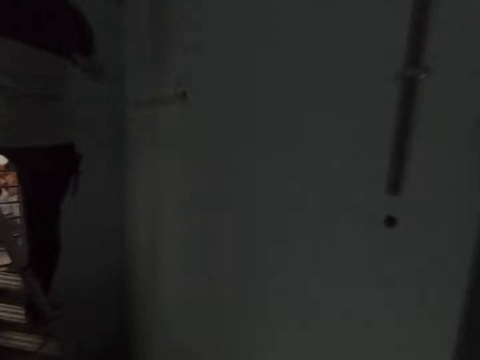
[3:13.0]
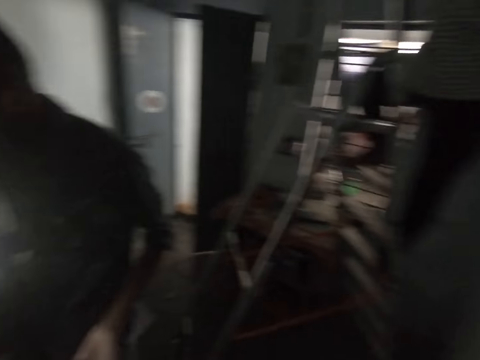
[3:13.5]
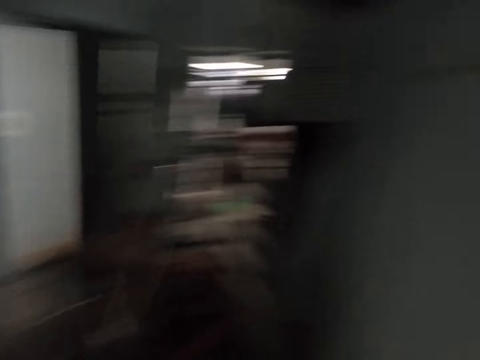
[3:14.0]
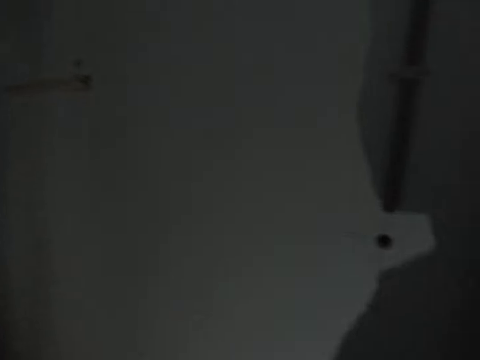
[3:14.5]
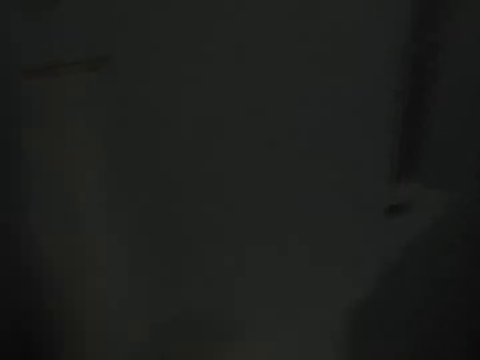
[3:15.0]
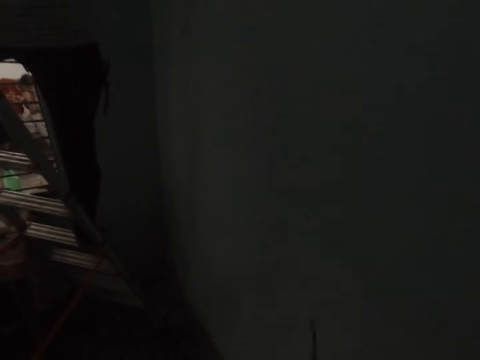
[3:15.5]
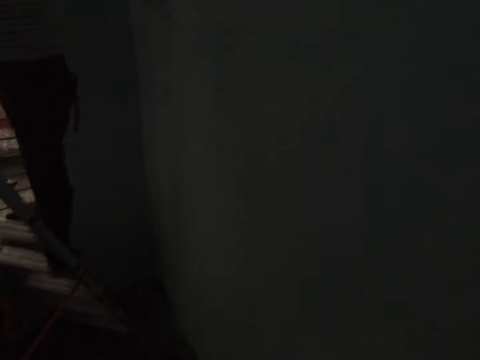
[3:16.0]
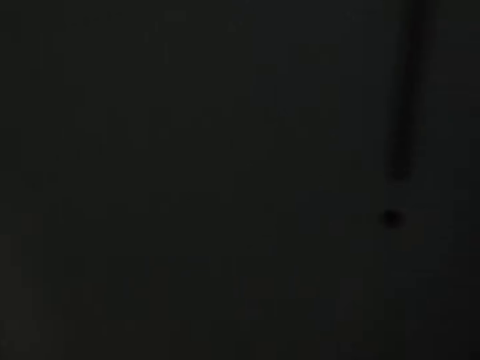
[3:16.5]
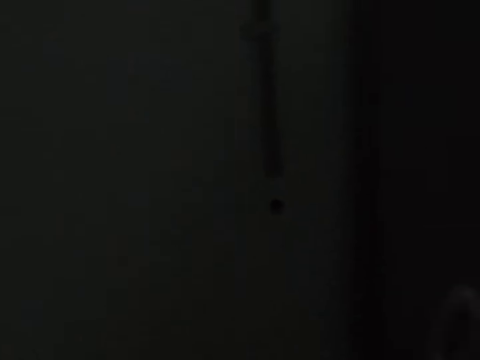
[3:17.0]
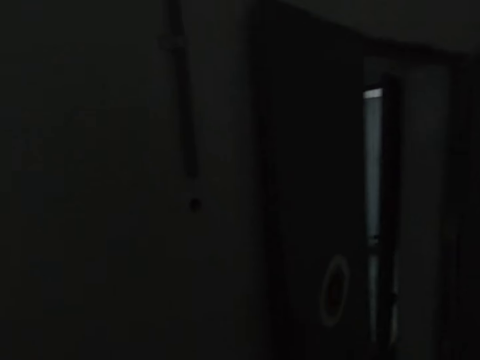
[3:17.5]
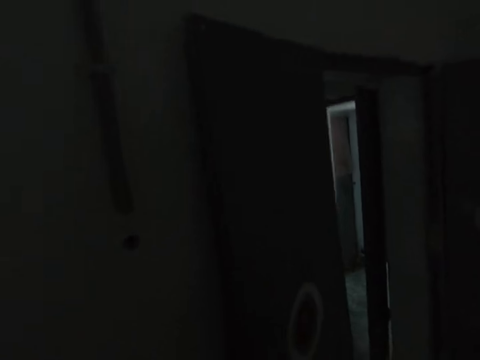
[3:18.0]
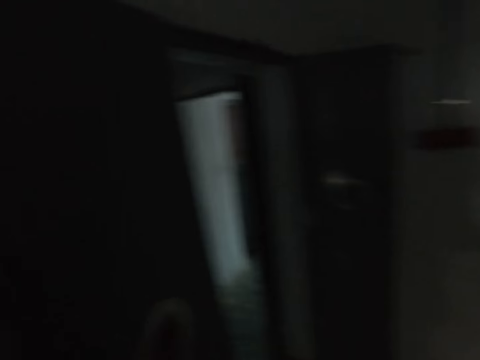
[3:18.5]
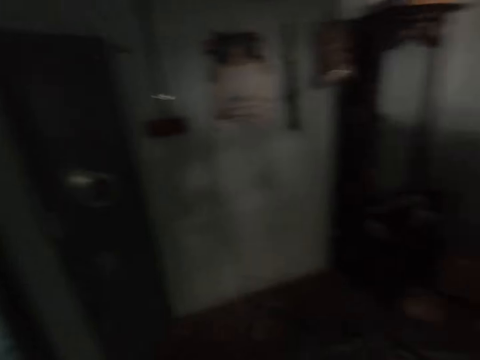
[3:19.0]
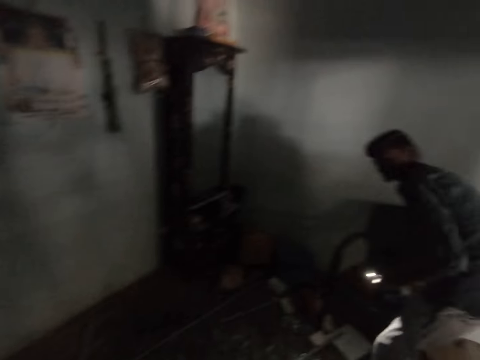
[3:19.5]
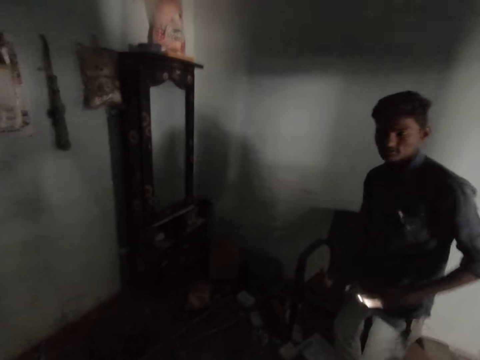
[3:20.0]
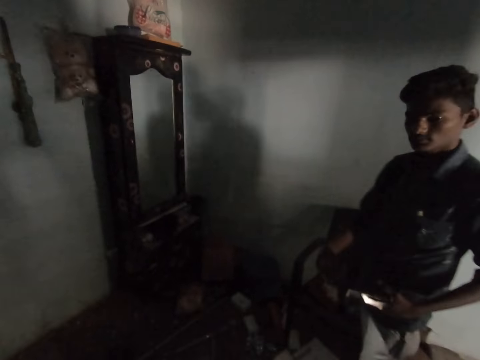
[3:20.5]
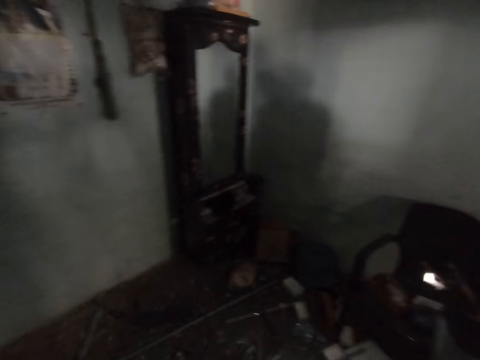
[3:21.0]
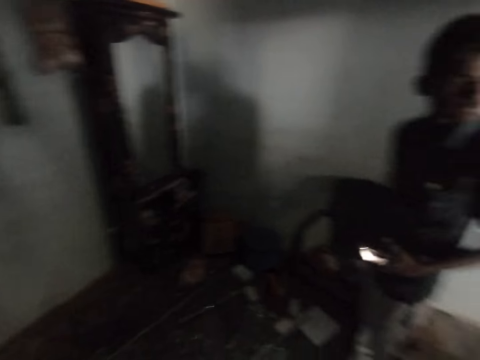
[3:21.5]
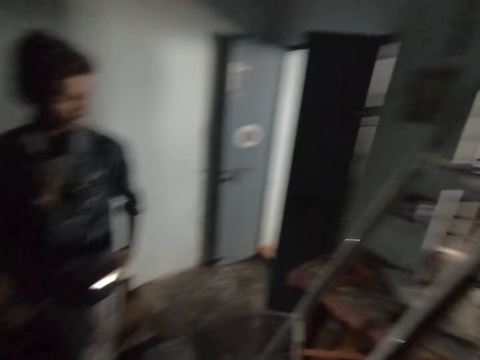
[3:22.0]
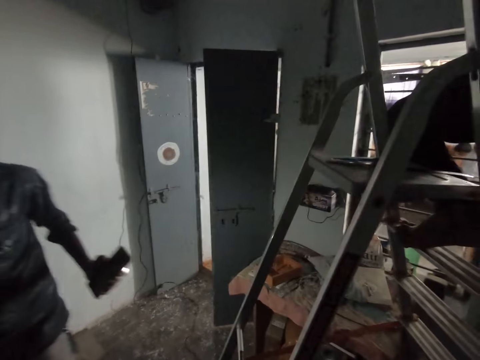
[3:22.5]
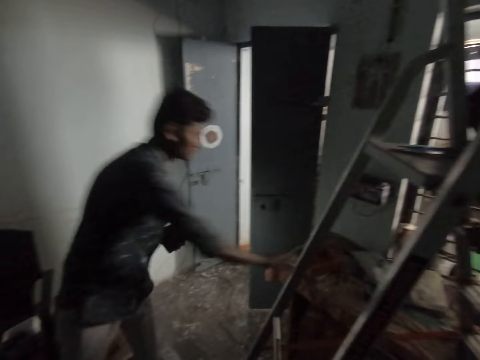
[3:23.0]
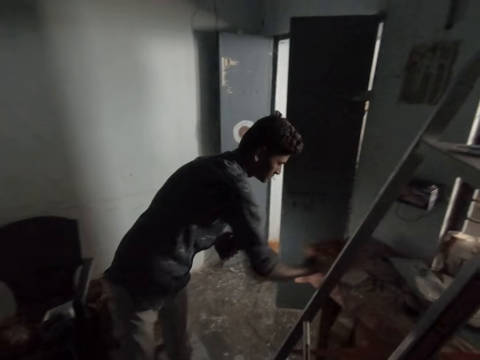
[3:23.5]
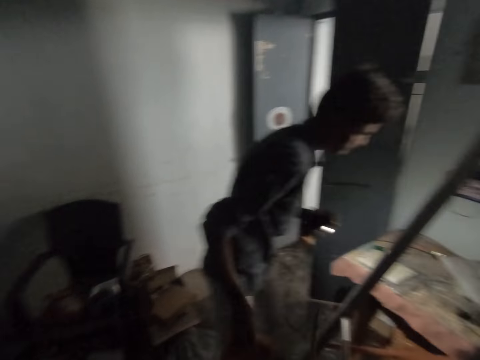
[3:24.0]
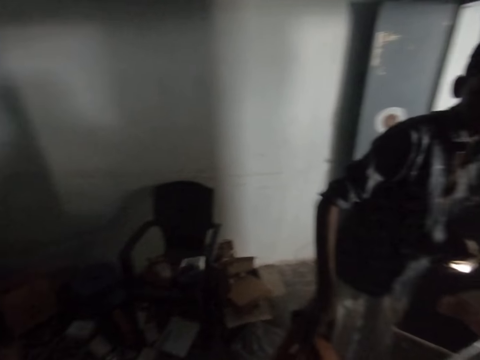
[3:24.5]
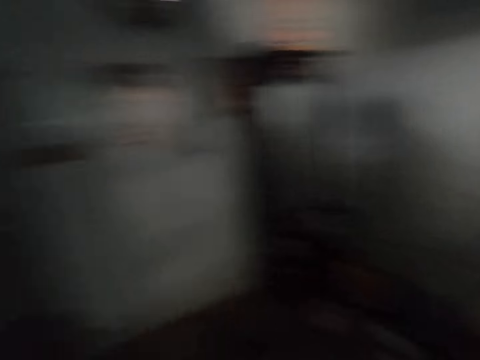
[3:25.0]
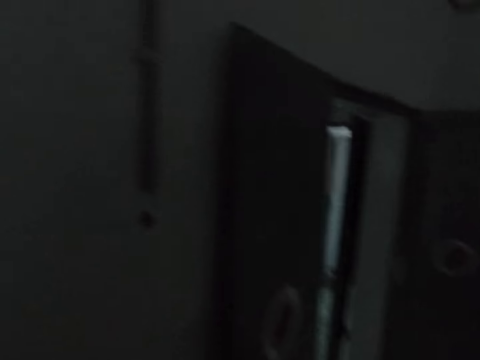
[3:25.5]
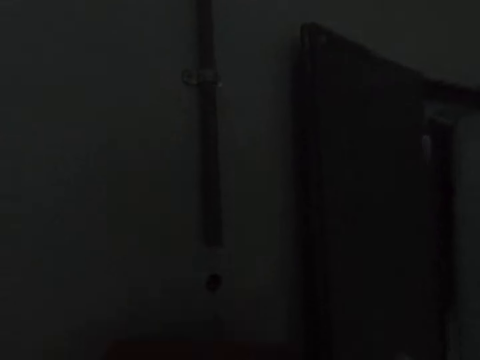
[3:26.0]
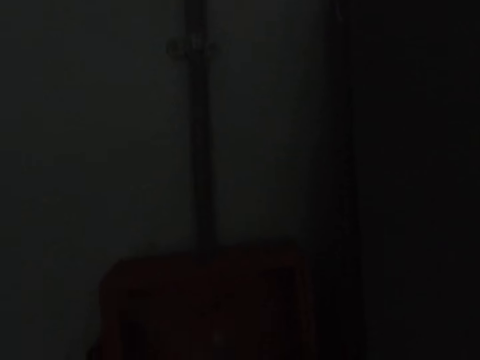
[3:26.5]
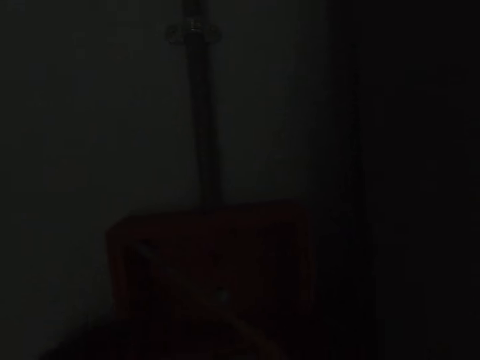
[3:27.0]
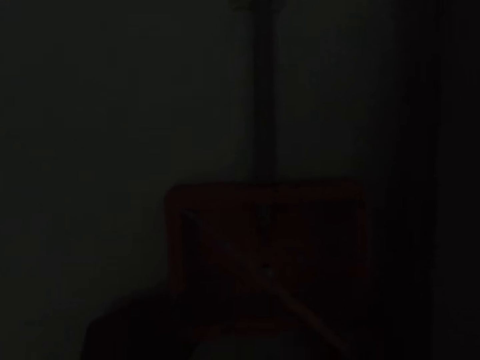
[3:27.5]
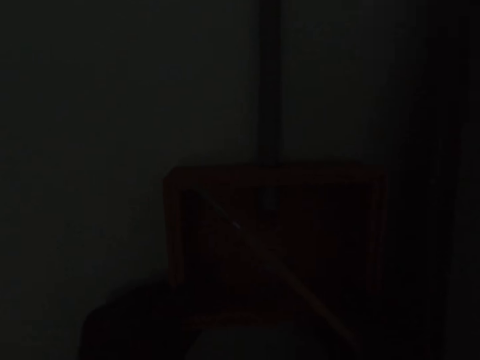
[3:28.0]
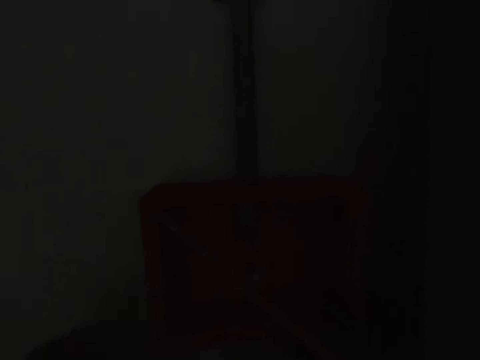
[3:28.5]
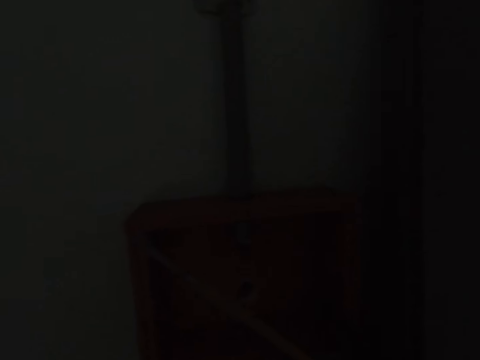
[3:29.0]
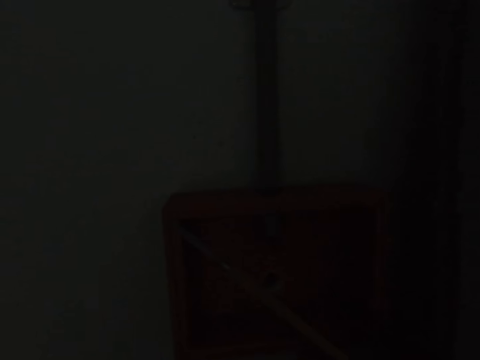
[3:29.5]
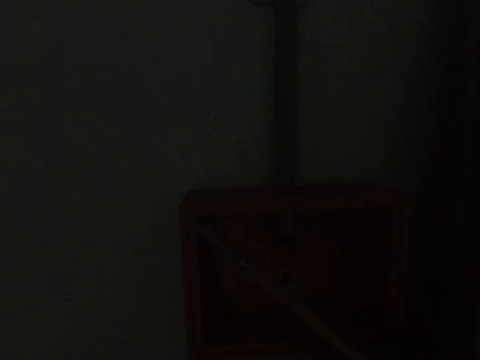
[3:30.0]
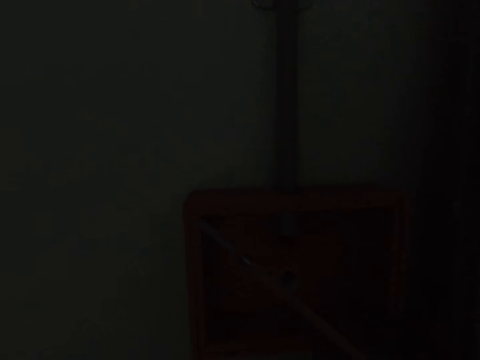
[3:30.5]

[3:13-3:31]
The camera wearer converses. A man interacts with the camera wearer. The man turns around, picks a switch box and gives the switch box to the camera wearer. The camera wearer walks in the room. They look around. They fix the switch box on a wall.

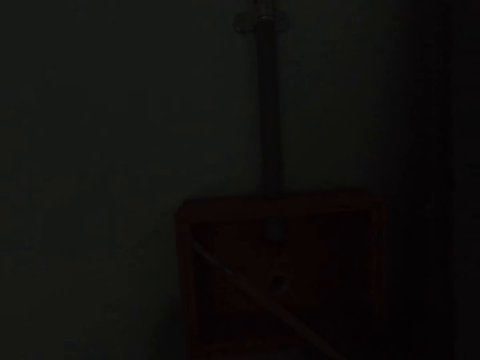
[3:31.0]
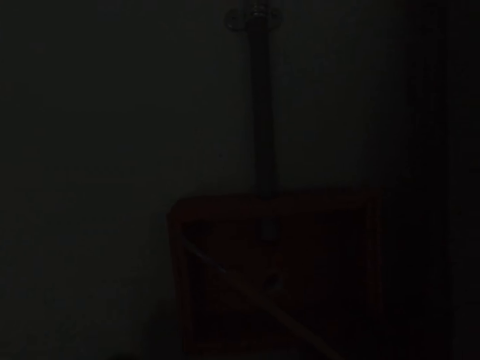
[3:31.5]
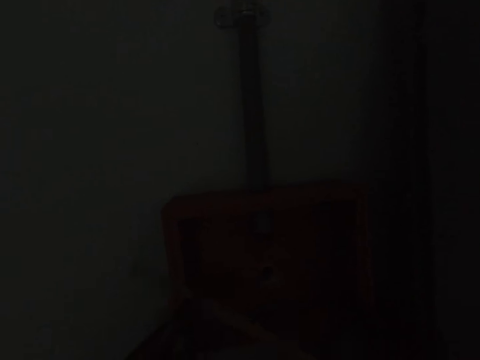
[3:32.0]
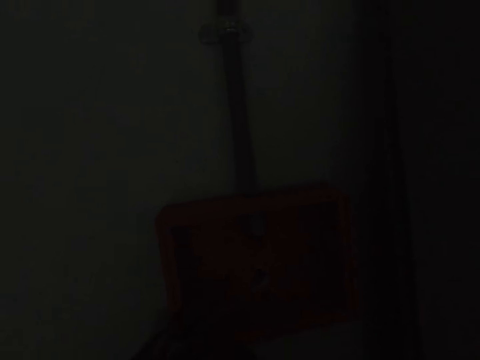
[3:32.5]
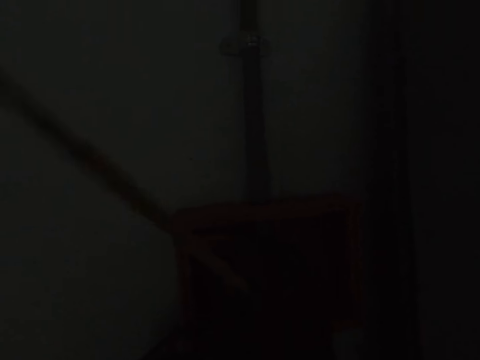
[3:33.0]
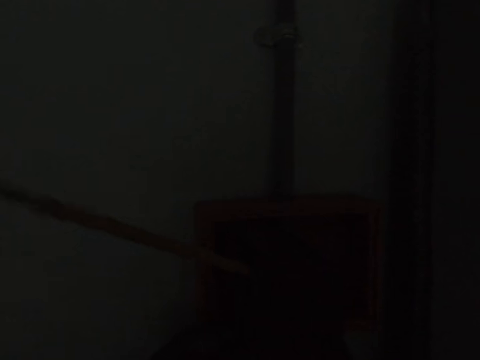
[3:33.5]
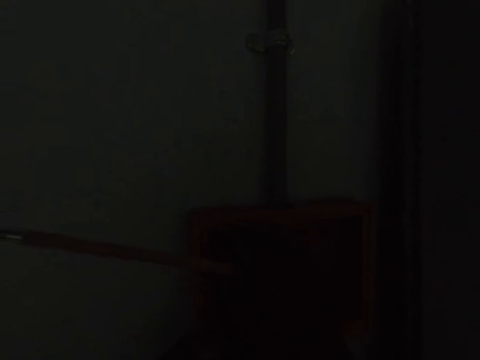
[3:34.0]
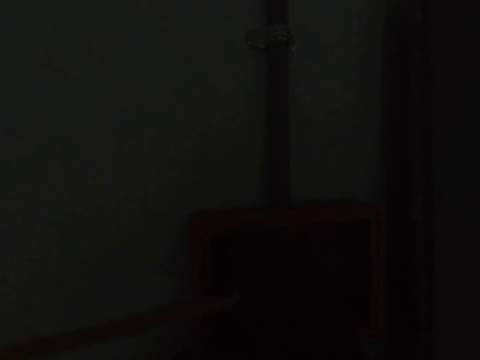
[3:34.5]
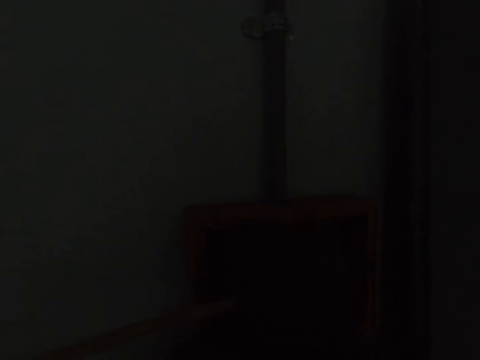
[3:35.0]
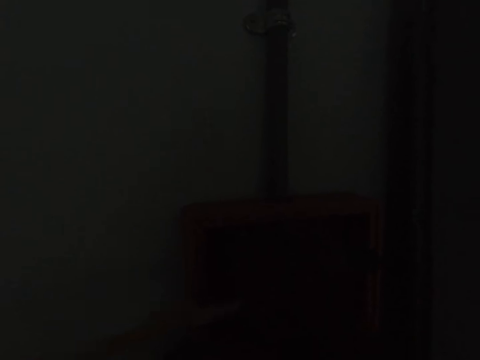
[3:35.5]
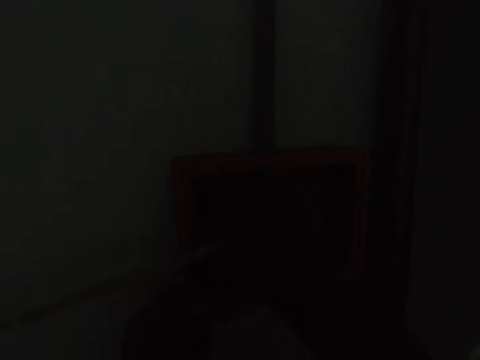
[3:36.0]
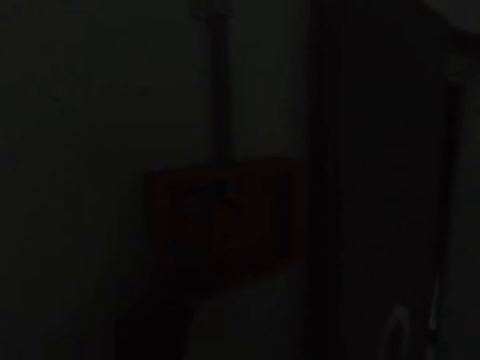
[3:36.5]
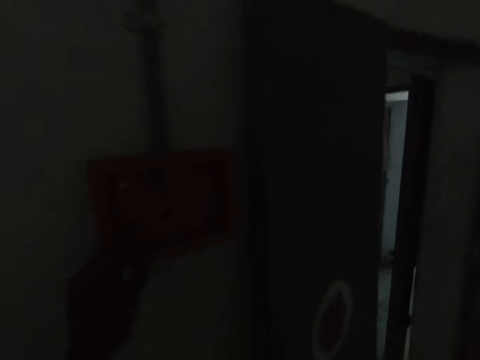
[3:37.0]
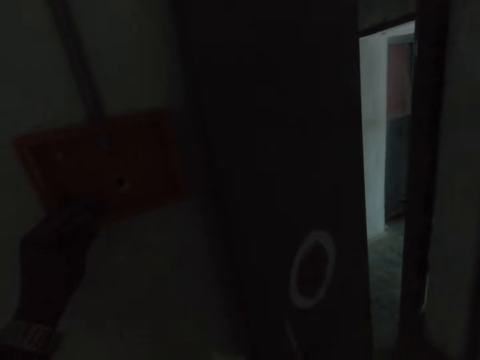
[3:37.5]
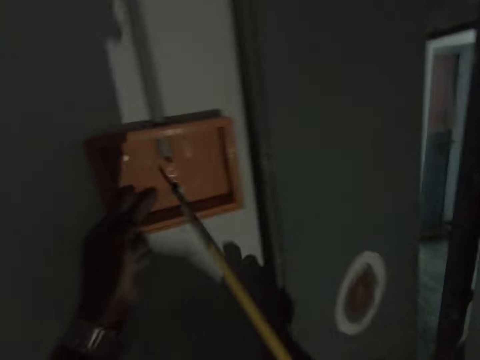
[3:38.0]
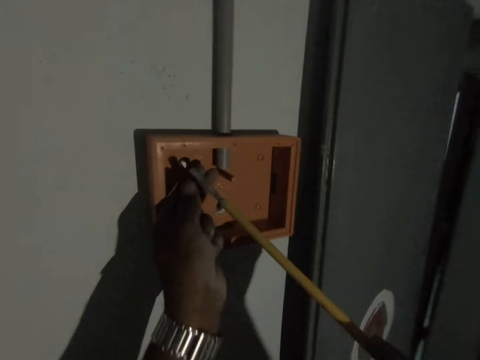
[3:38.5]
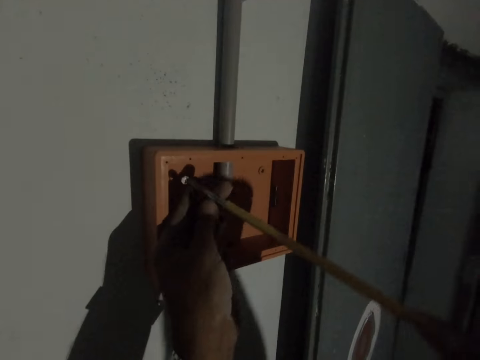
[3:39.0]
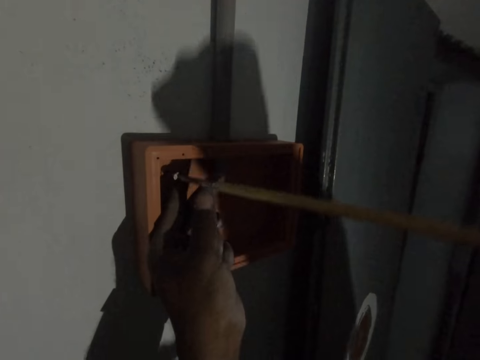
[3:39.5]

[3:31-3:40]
The camera wearer loosens the screw with the screwdriver with both hands.
